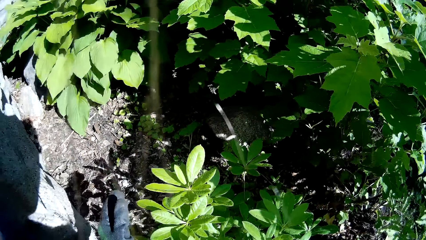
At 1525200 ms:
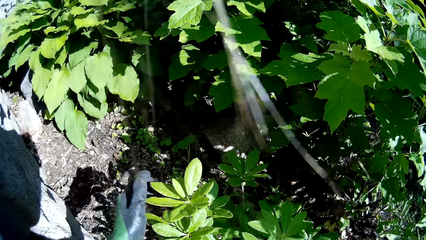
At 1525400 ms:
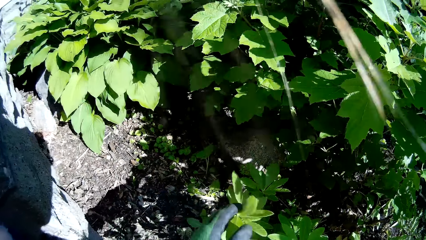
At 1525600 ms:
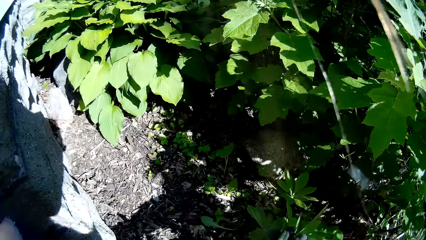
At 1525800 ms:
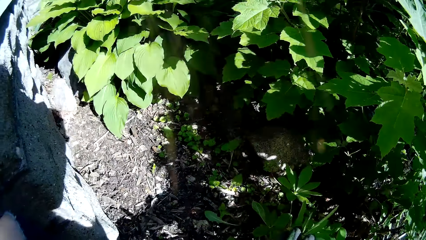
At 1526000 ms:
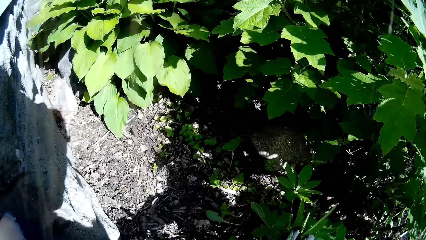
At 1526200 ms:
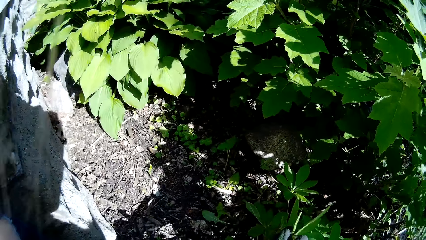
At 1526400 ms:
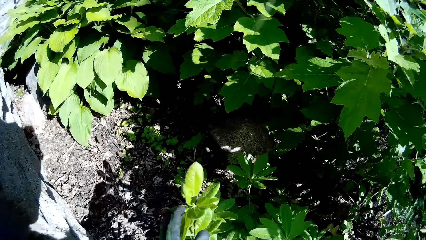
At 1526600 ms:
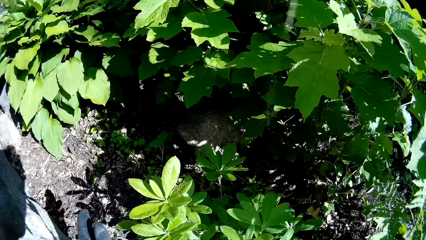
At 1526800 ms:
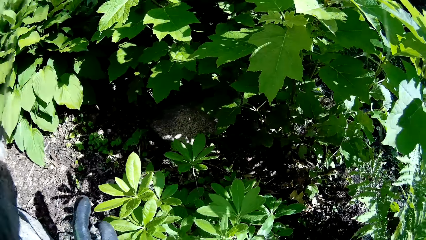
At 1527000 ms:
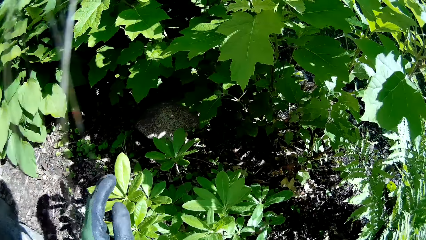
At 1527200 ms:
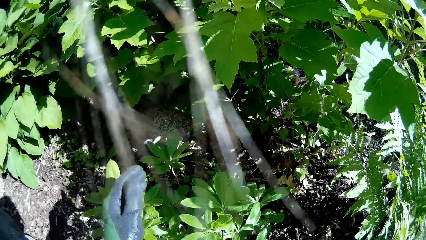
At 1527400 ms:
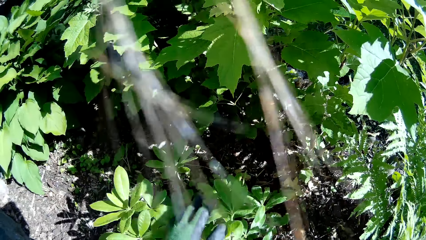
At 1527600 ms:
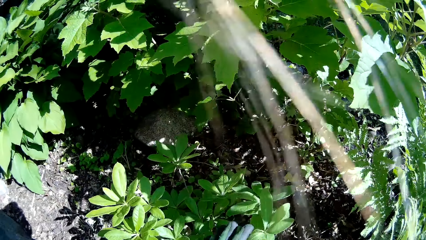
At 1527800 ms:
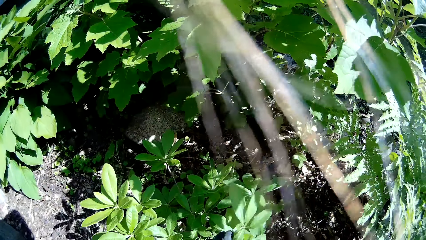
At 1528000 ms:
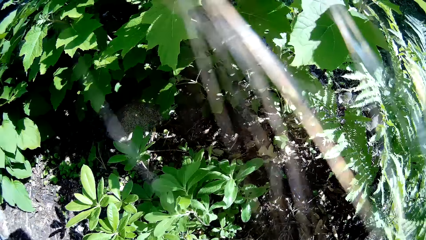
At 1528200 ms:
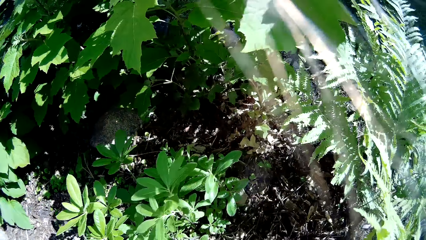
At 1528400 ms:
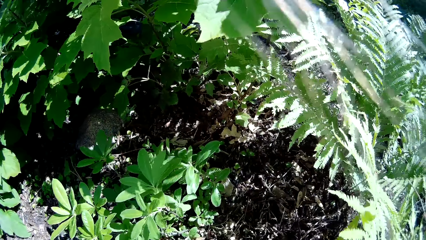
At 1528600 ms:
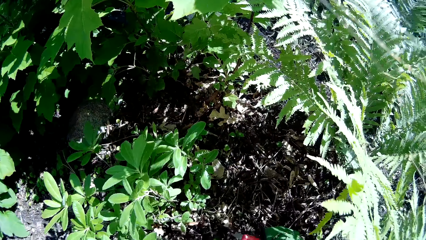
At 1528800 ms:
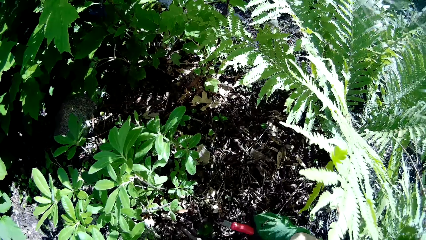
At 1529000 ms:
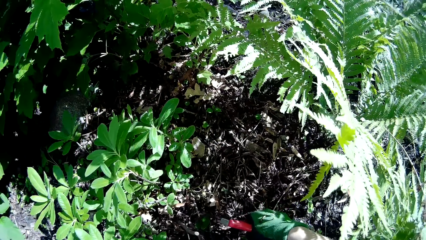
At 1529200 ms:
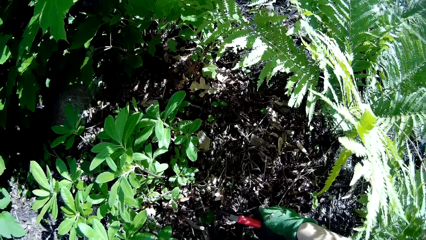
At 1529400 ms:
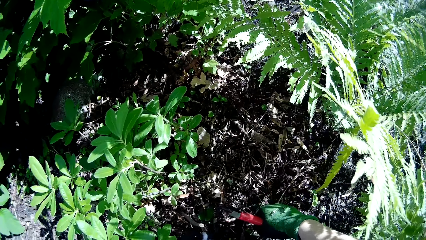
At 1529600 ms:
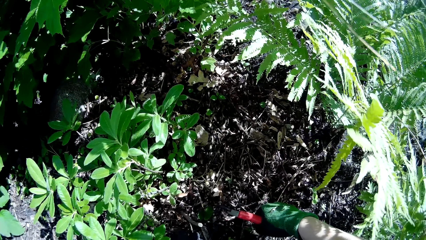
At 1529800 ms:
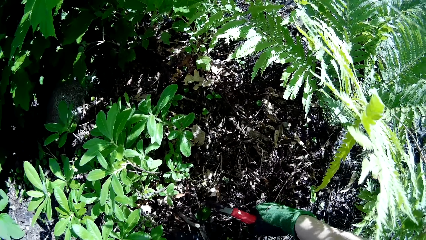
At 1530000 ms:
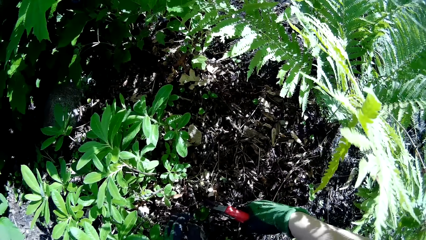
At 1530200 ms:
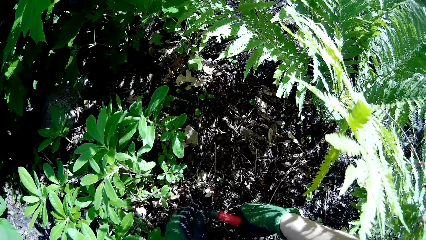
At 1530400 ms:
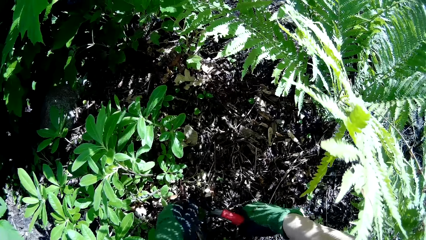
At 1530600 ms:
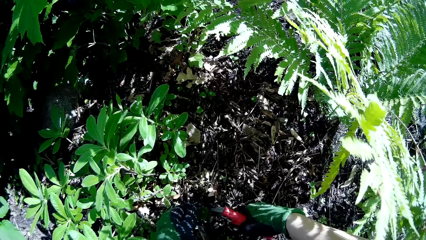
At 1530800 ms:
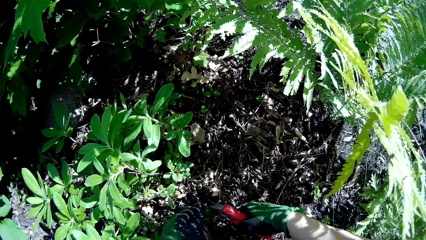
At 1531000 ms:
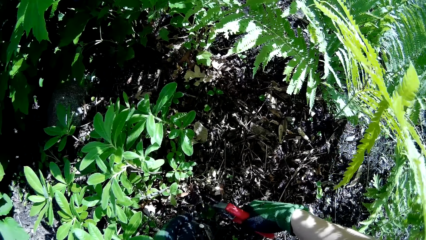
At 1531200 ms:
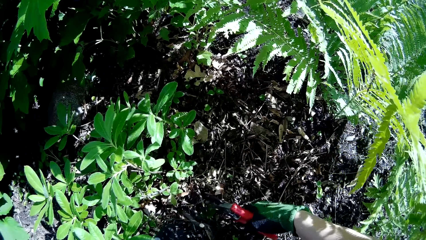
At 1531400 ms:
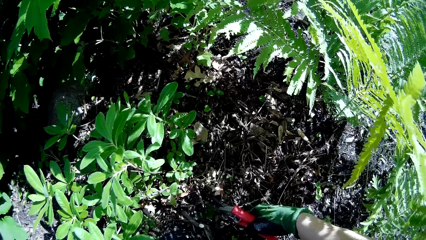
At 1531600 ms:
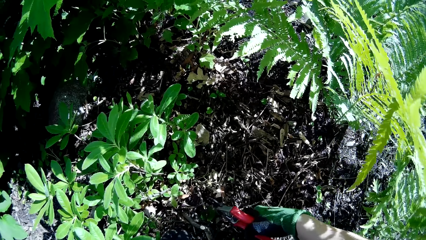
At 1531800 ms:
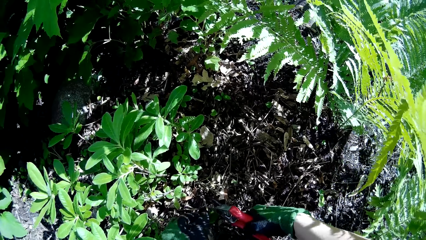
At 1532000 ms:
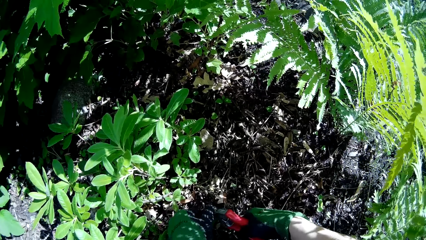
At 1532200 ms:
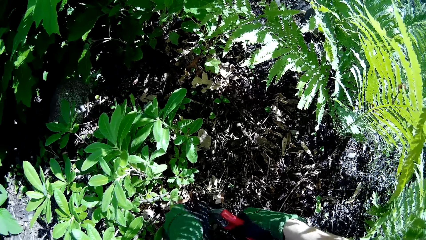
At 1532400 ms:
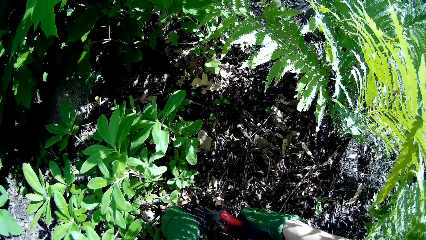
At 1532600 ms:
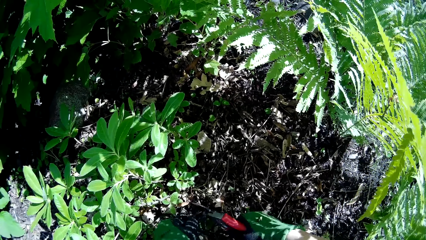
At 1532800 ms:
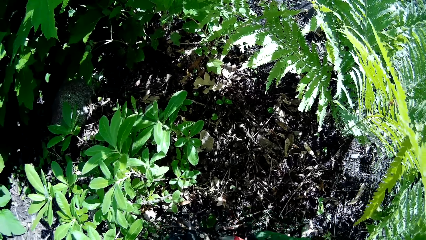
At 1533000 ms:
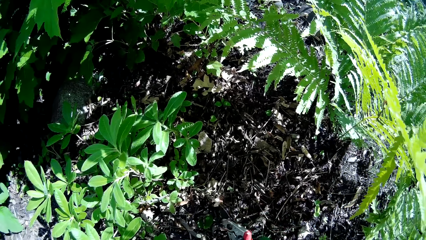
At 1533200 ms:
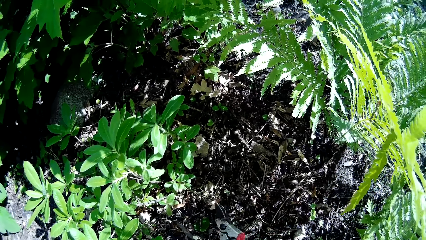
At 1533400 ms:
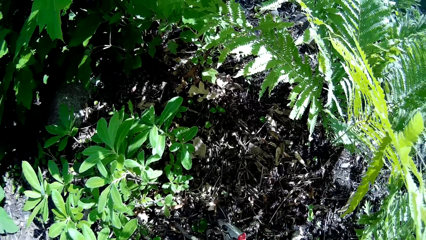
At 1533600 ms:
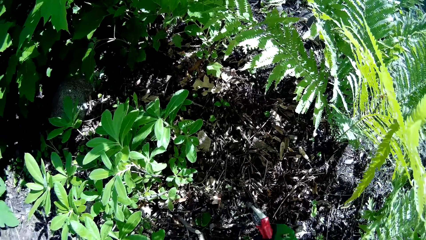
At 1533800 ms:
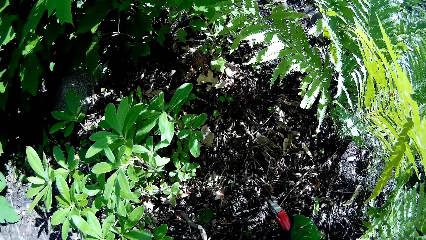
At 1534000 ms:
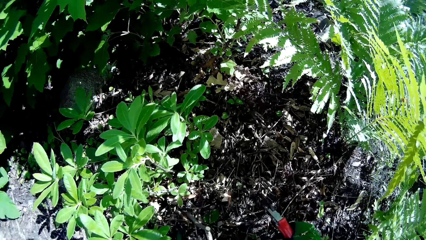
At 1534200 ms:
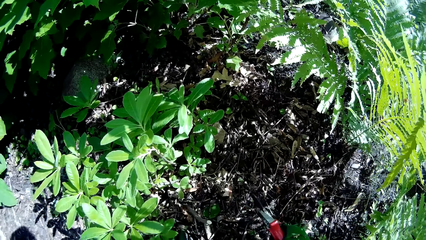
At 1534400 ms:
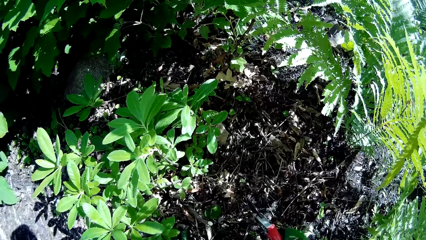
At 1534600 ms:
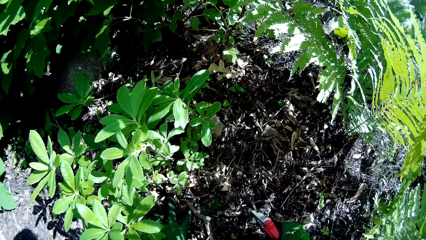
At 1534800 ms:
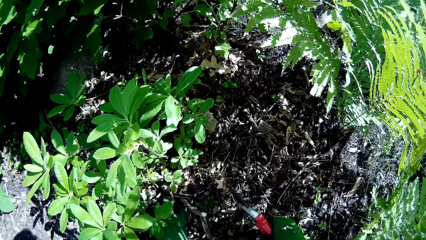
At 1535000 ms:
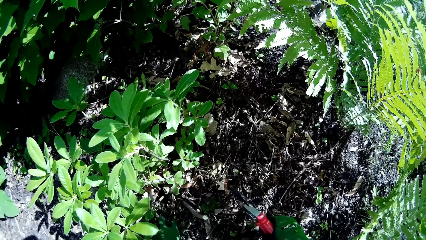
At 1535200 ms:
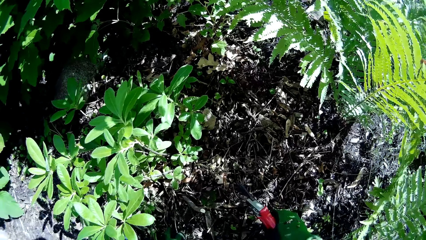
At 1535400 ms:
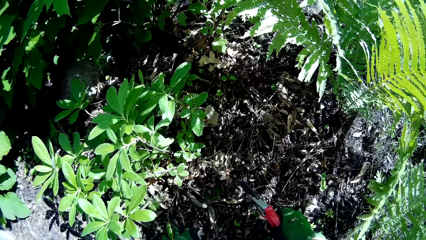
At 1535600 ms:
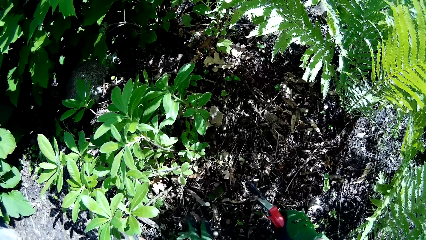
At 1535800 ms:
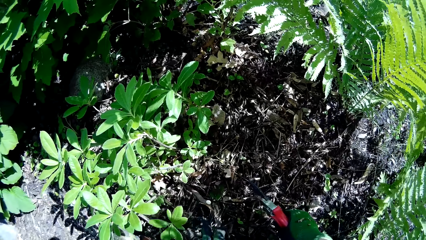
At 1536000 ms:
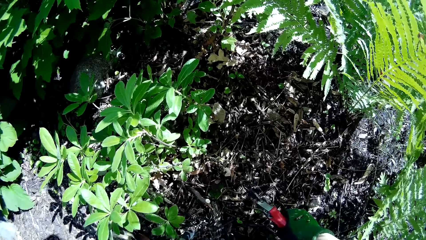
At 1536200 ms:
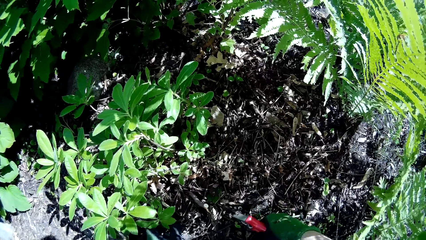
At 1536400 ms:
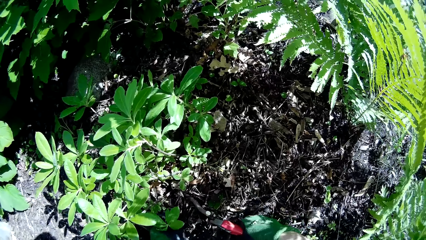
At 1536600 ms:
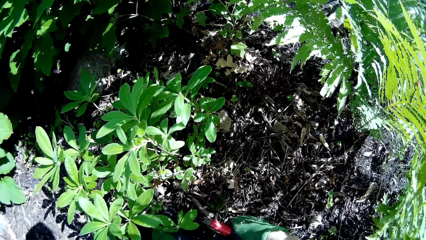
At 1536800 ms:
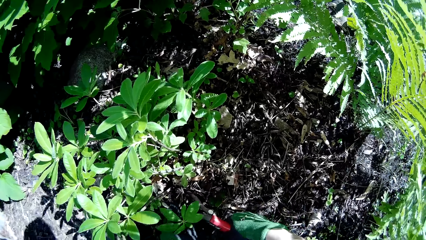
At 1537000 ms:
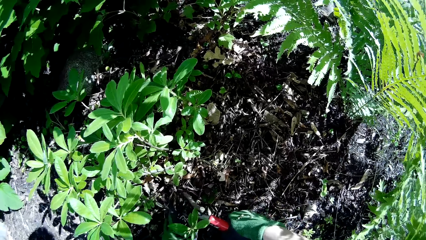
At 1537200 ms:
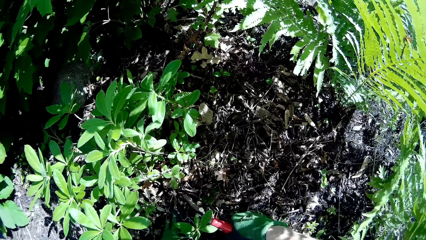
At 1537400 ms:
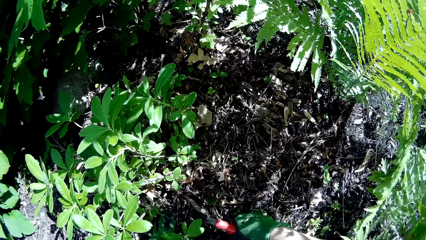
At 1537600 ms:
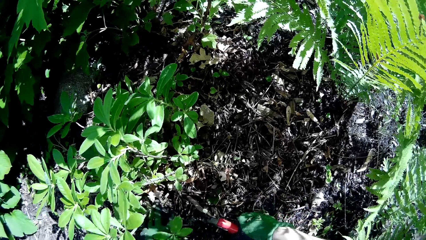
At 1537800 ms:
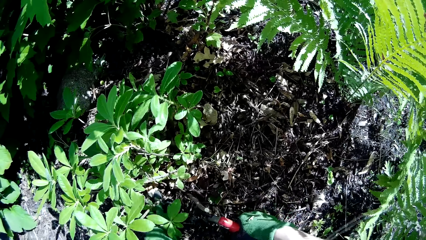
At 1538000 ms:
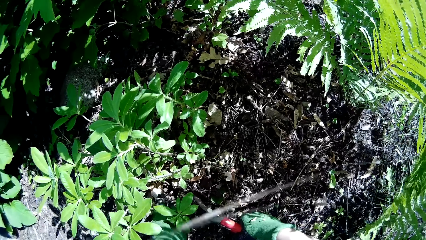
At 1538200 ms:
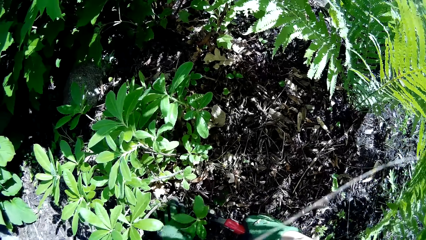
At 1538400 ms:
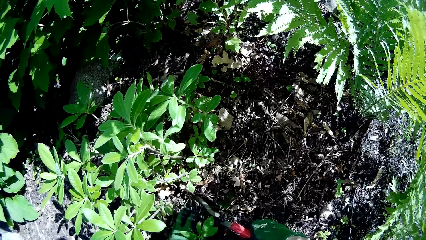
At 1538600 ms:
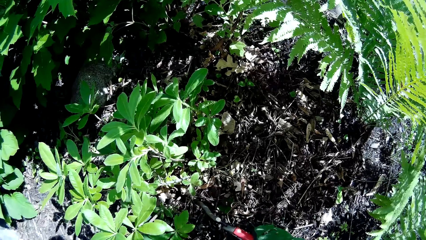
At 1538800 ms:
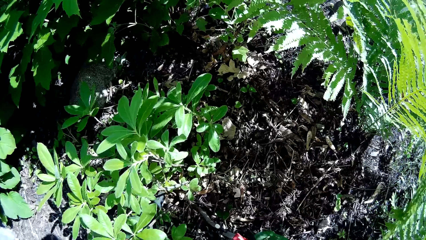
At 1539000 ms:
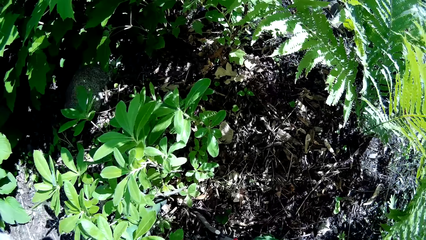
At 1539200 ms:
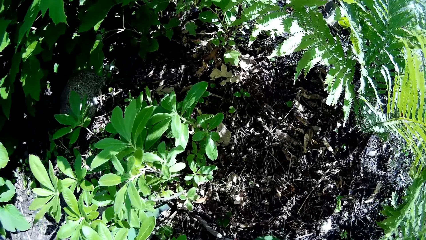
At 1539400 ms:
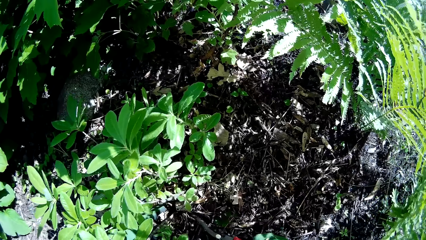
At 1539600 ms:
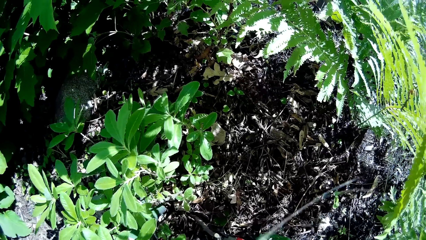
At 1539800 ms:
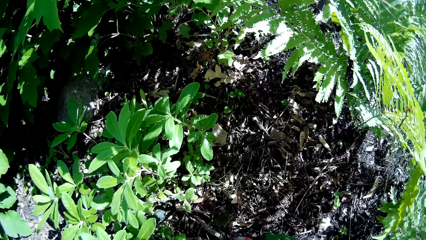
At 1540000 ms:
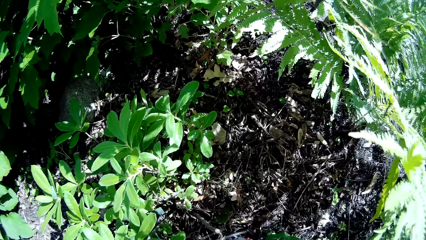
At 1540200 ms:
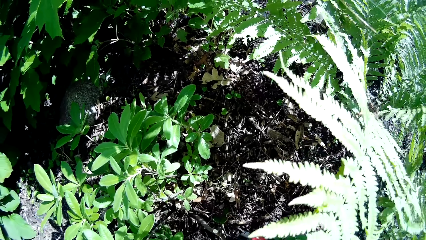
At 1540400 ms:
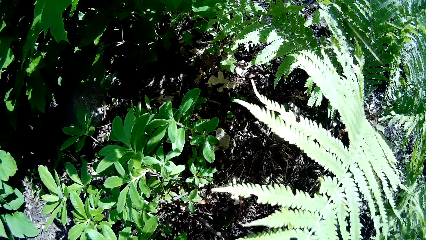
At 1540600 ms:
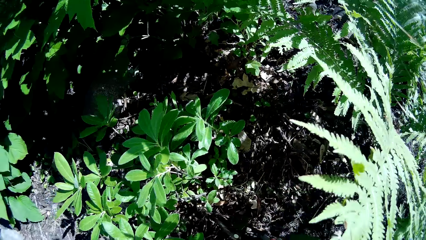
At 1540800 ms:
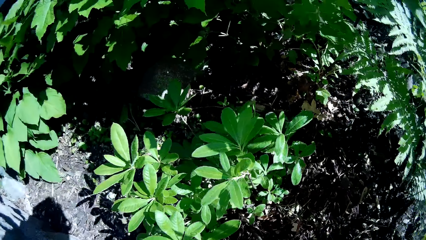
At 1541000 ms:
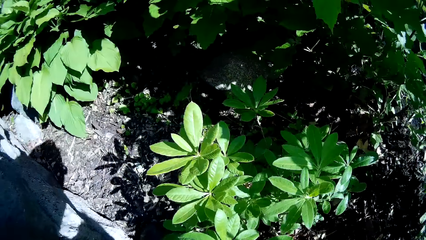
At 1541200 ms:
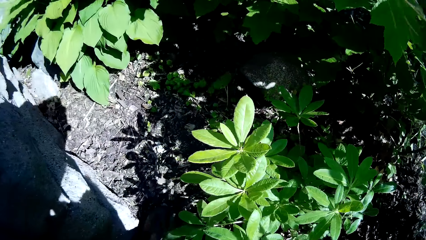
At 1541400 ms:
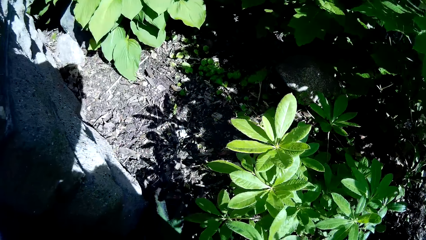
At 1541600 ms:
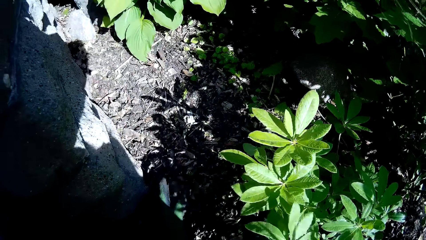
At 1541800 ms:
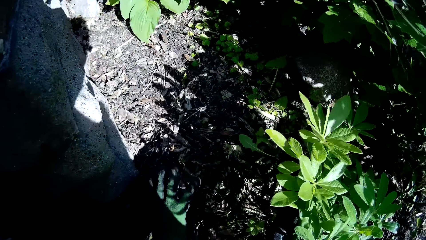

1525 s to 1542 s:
The camera wearer adjusts some flowers with her left hand. She holds a twig in her left hand. She cuts the twig in her left hand with a plant cutter in her right hand.
